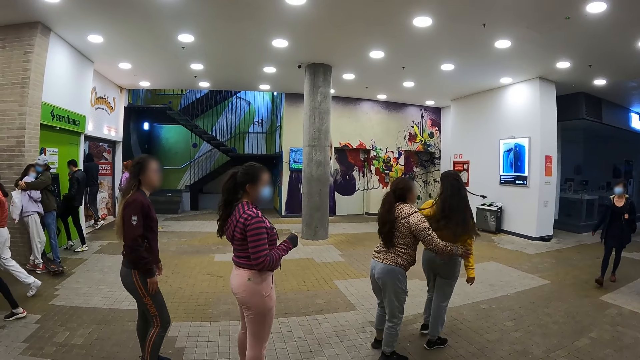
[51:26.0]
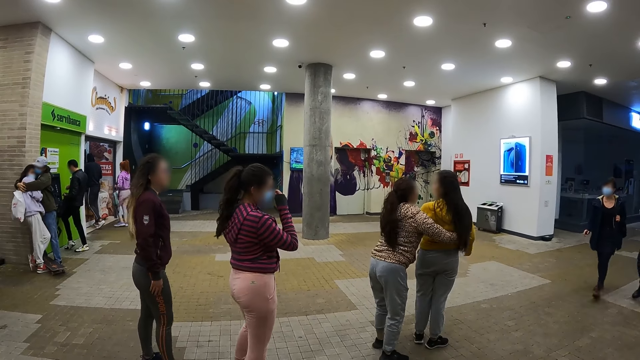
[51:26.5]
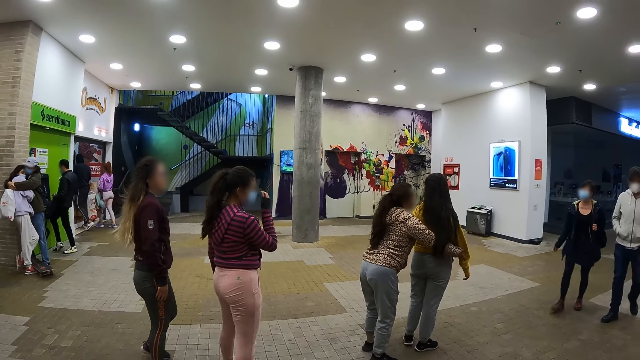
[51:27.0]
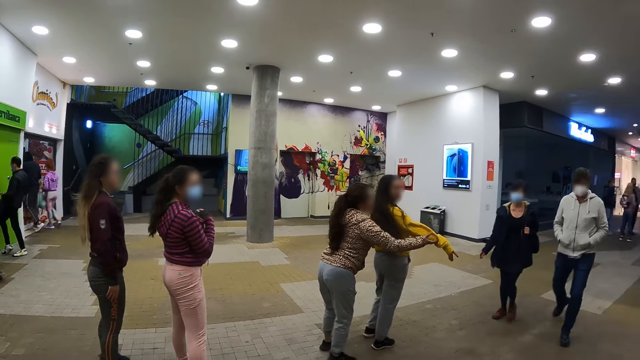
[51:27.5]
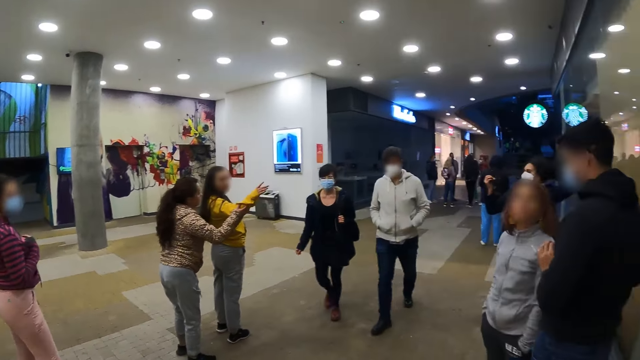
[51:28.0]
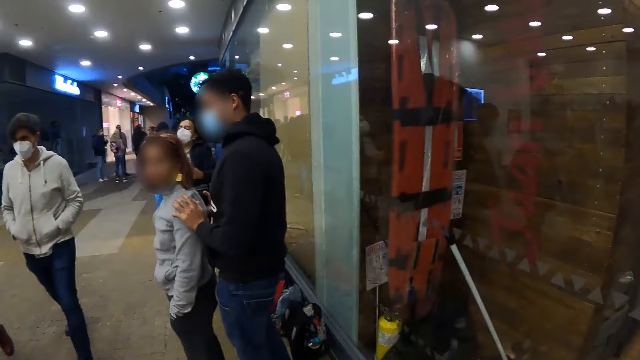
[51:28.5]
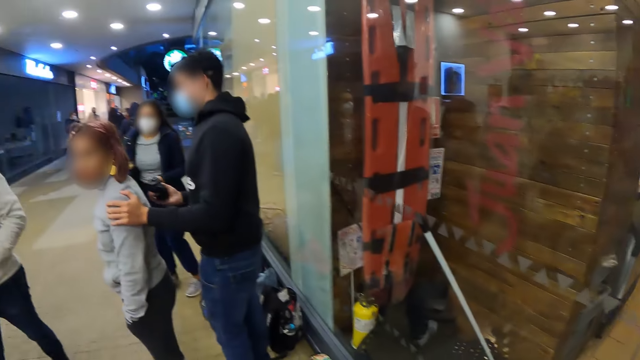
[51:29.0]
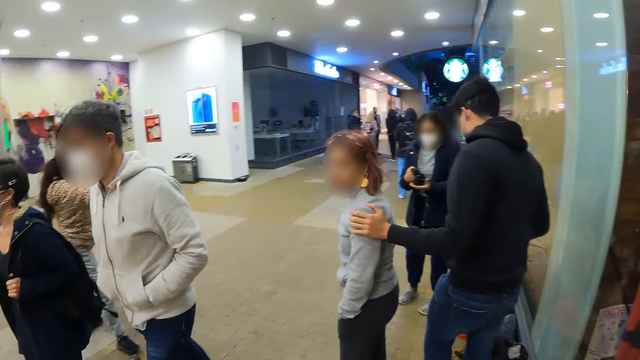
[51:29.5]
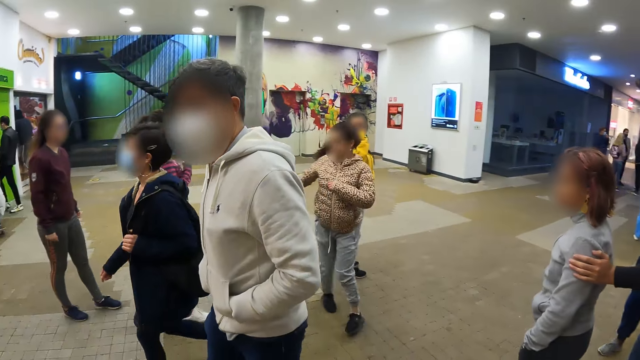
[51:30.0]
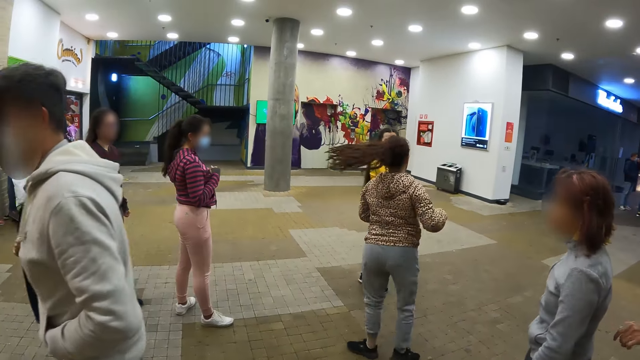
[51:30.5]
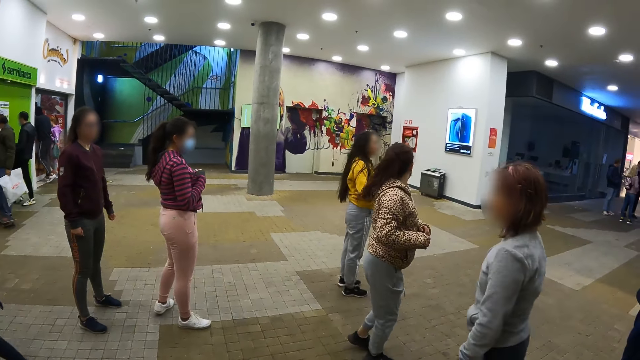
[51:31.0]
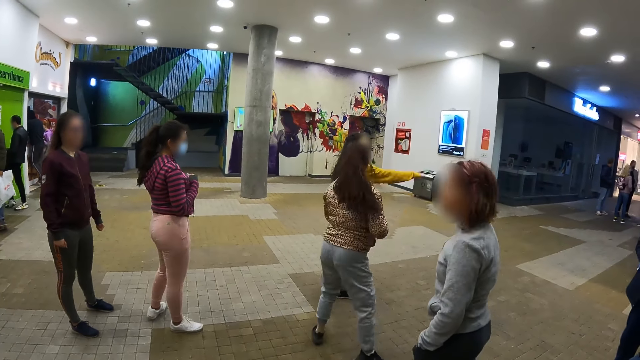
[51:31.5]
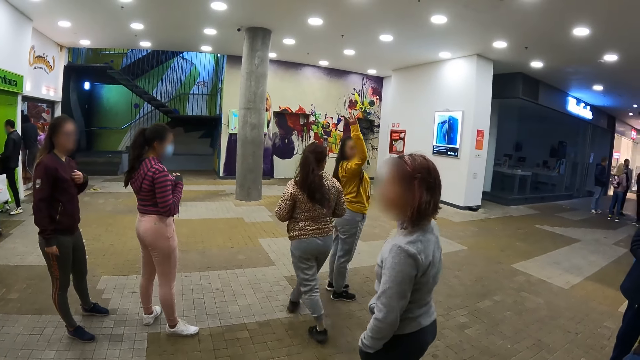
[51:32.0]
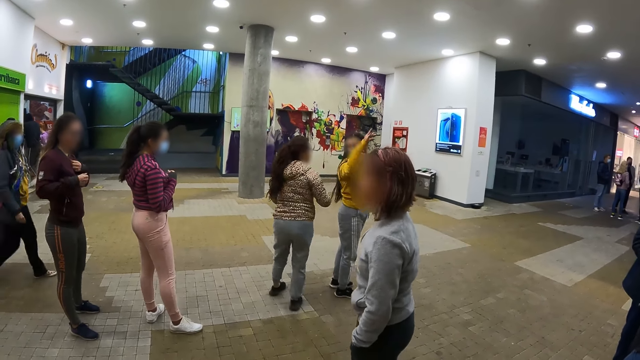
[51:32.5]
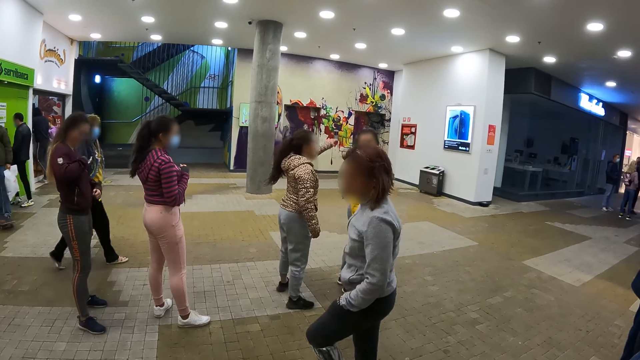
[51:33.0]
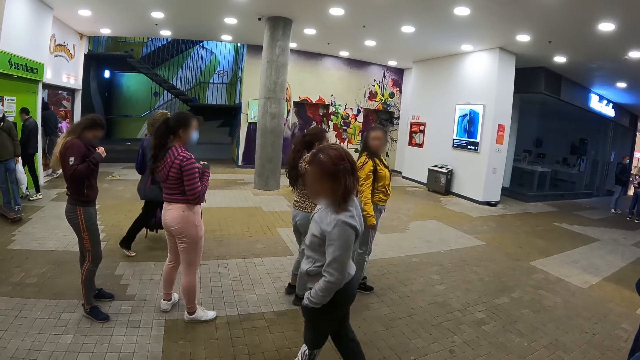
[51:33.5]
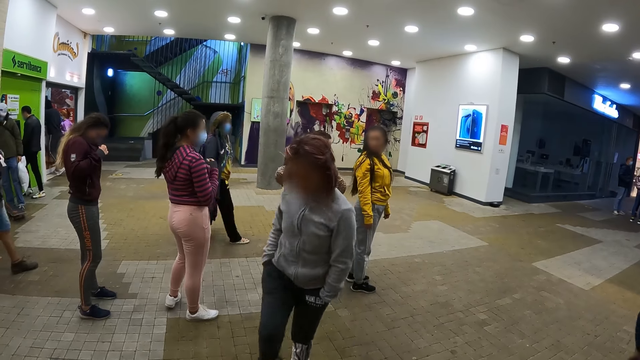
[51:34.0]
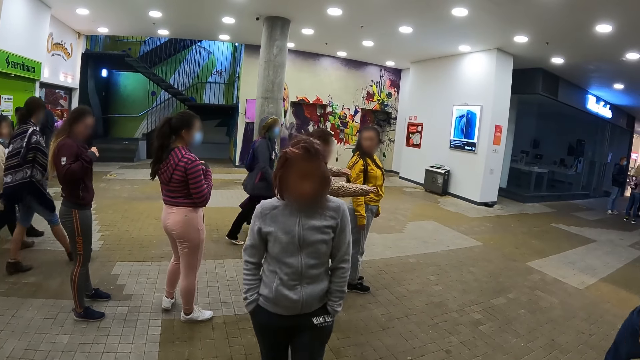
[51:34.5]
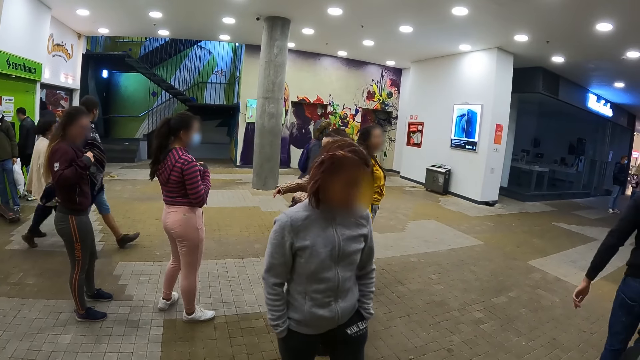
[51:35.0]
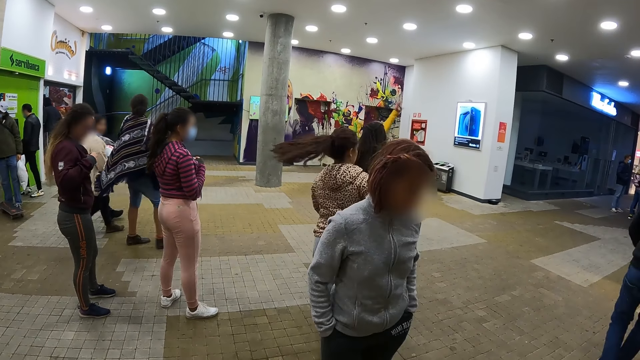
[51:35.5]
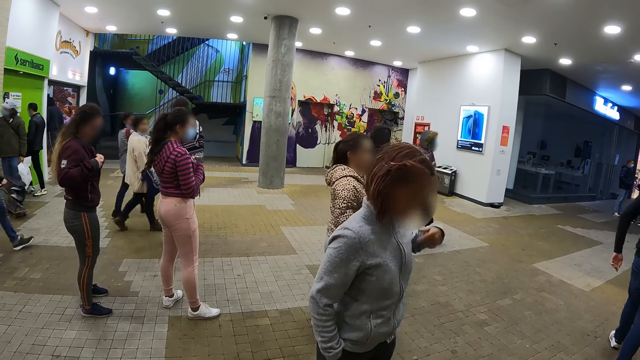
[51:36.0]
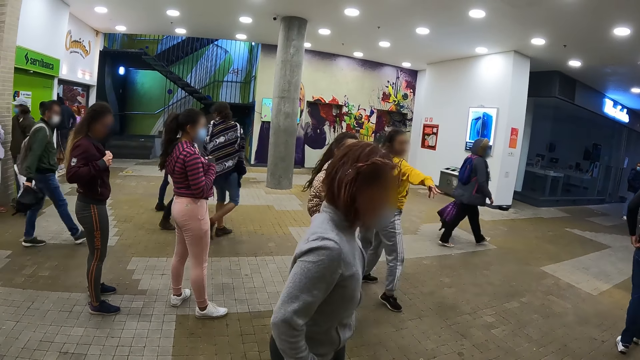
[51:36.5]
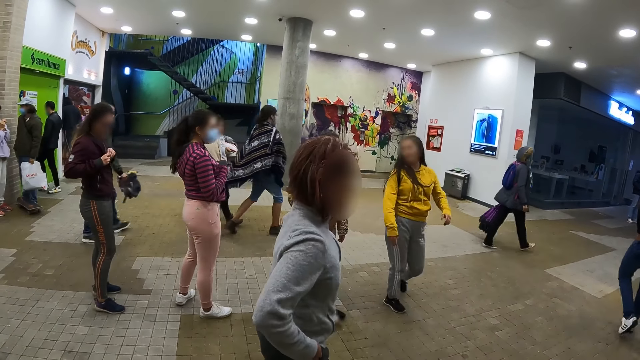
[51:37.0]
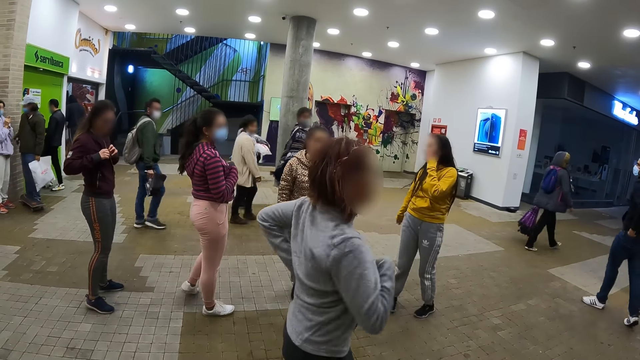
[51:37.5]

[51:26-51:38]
The camera wearer looks around the room. They stare at the dancers.

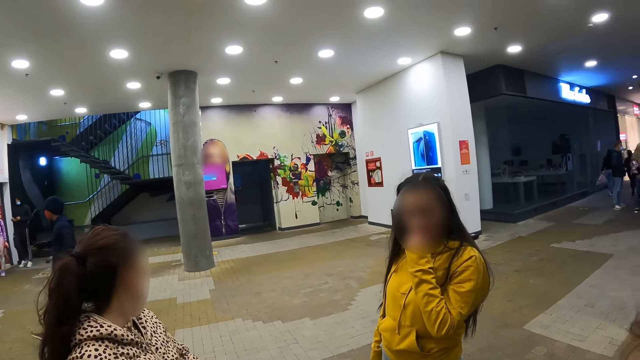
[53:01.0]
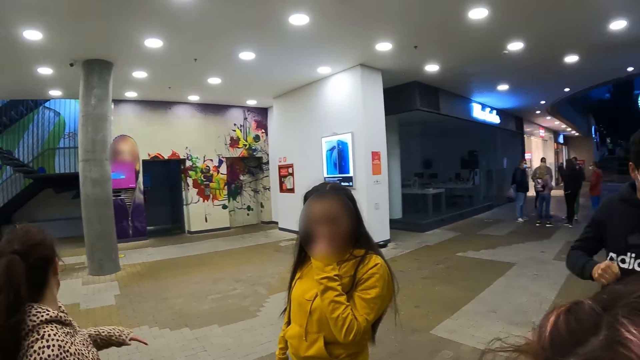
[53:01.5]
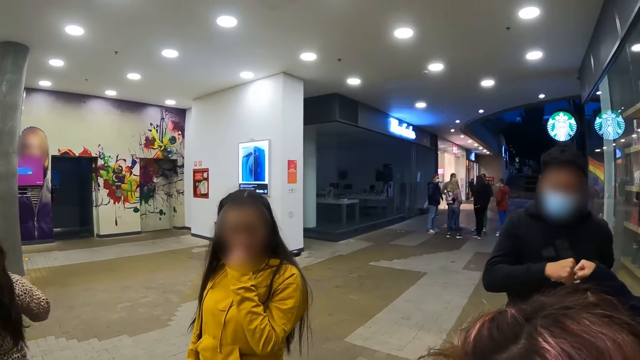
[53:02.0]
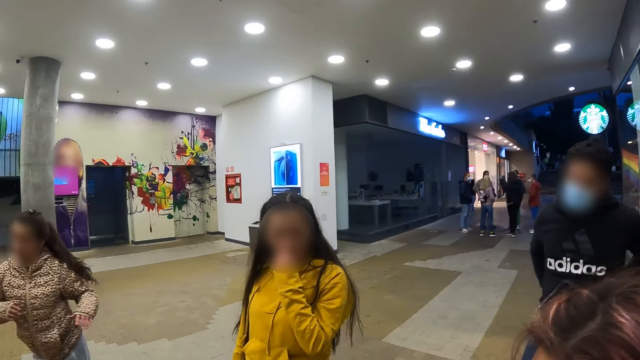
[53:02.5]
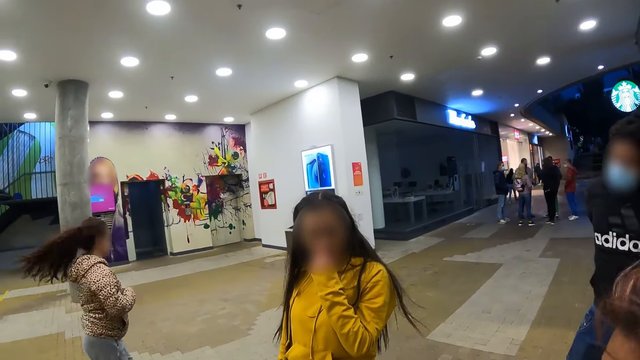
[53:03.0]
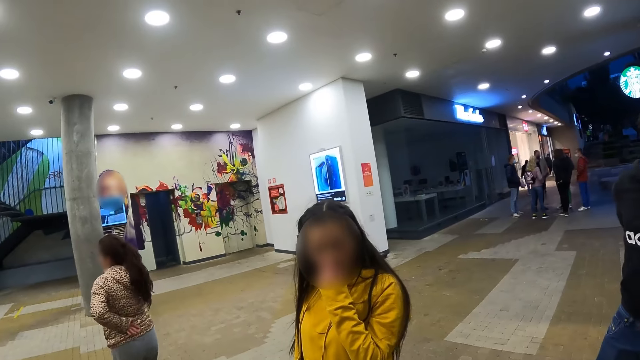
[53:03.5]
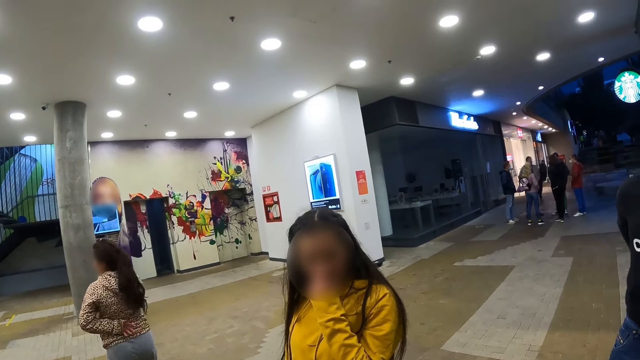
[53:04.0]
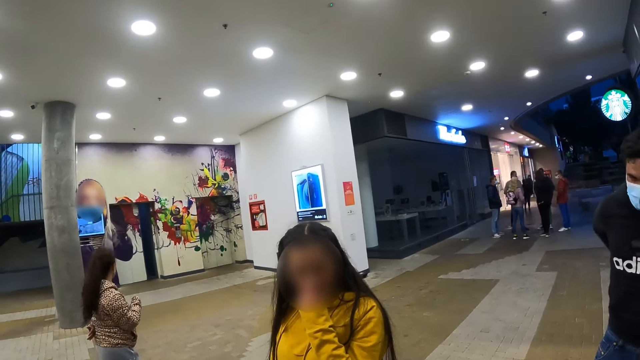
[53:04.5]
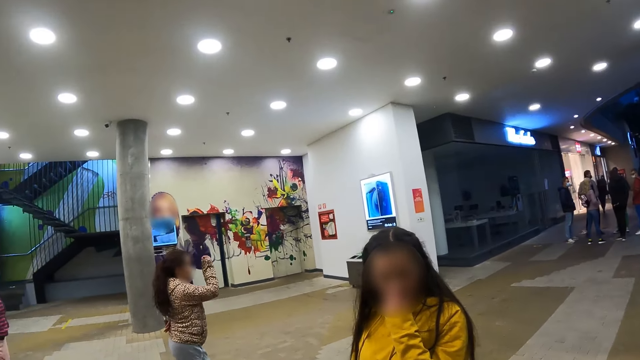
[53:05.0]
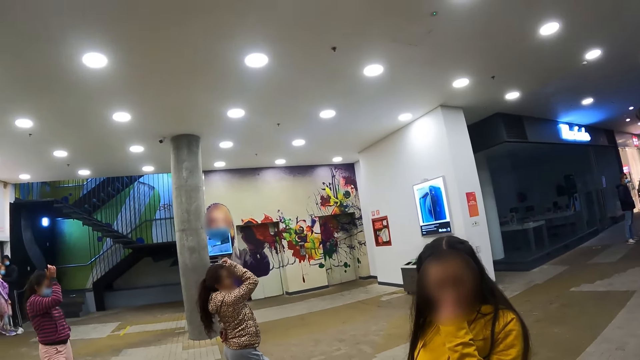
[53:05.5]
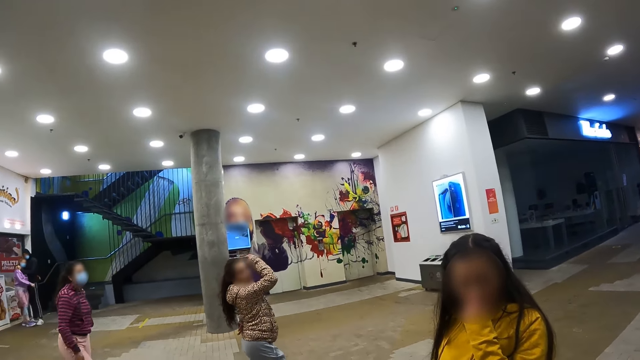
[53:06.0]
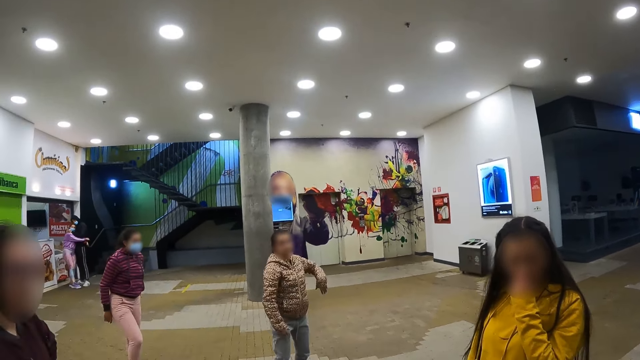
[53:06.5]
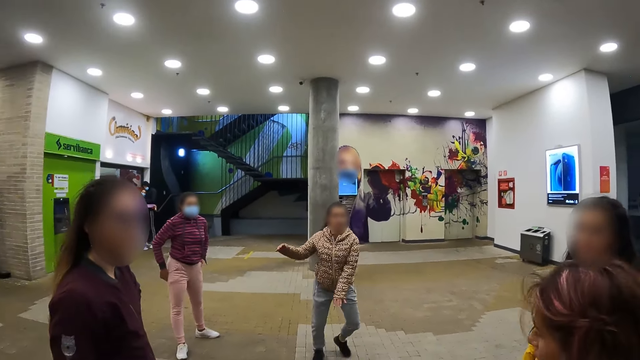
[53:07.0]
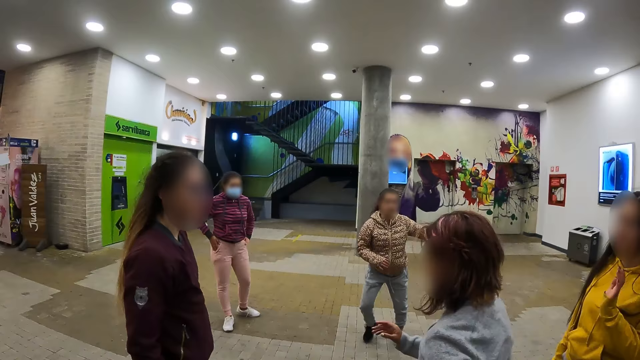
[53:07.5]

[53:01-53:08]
The camera wearer looks around the room.
